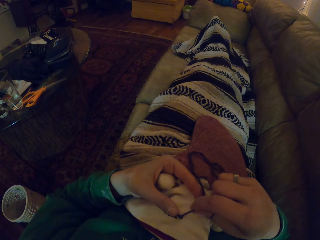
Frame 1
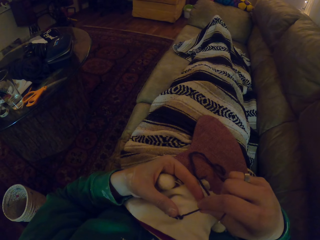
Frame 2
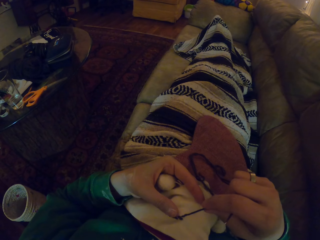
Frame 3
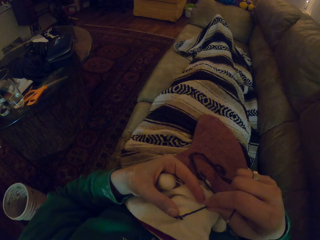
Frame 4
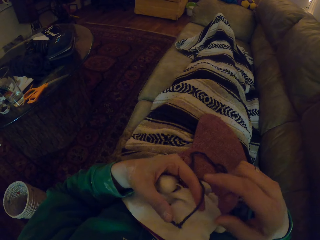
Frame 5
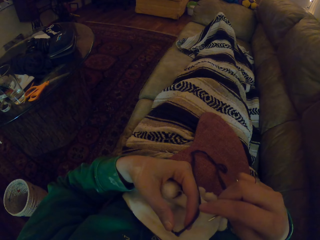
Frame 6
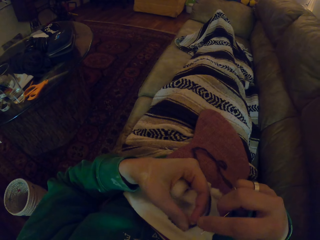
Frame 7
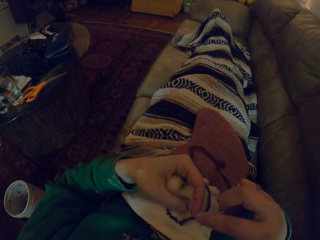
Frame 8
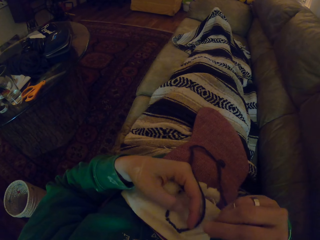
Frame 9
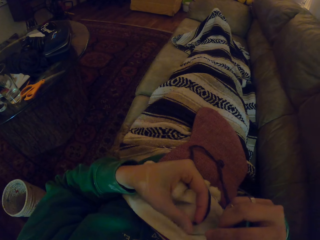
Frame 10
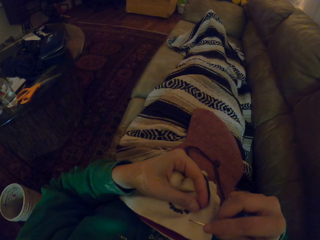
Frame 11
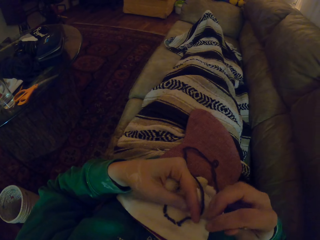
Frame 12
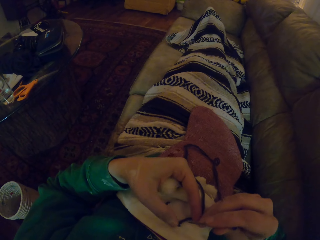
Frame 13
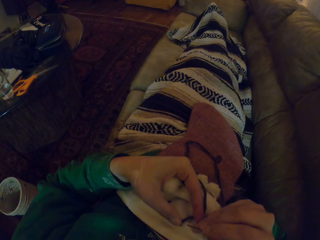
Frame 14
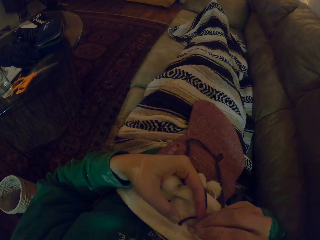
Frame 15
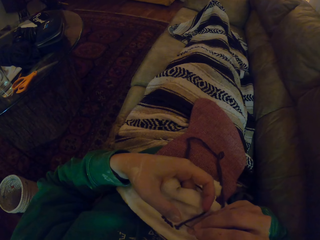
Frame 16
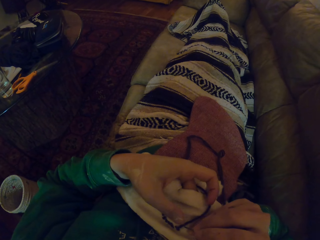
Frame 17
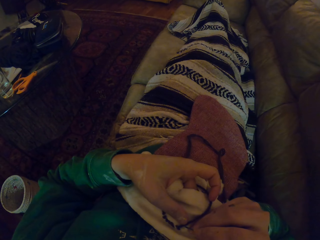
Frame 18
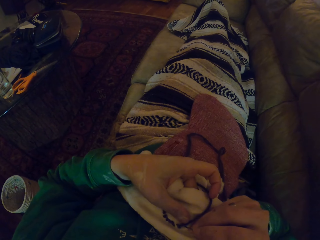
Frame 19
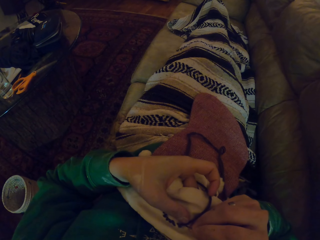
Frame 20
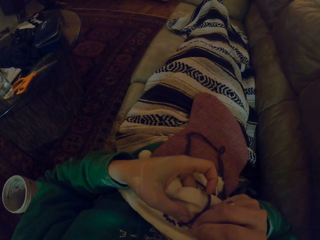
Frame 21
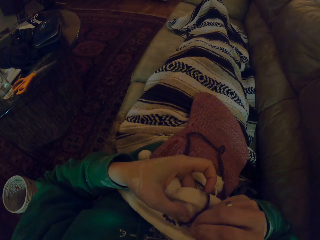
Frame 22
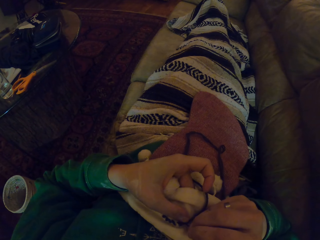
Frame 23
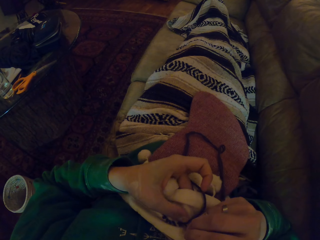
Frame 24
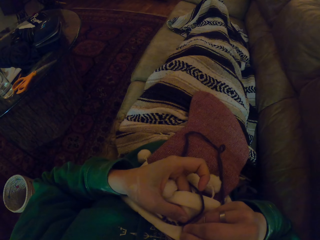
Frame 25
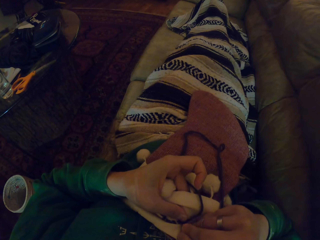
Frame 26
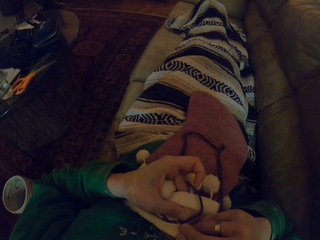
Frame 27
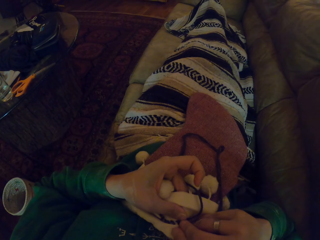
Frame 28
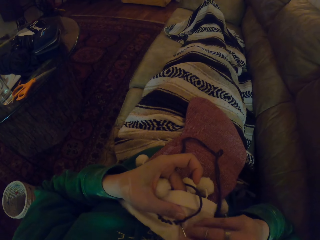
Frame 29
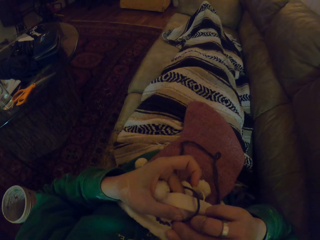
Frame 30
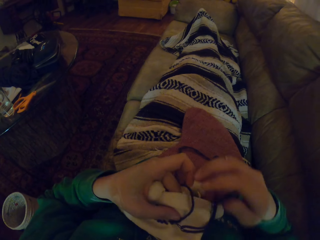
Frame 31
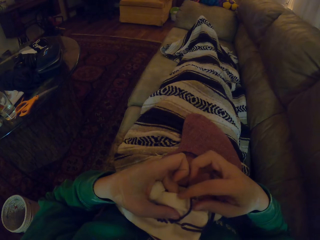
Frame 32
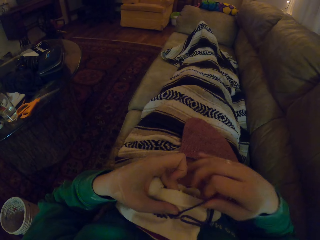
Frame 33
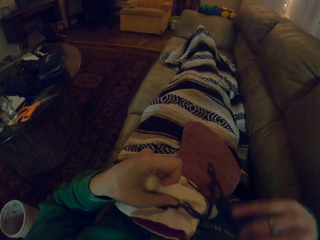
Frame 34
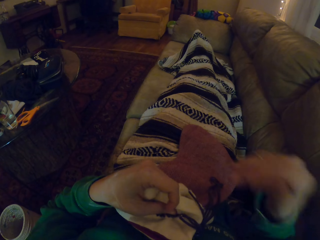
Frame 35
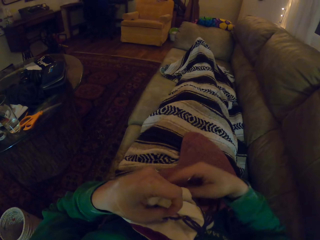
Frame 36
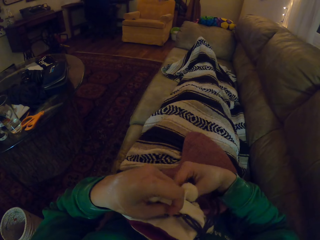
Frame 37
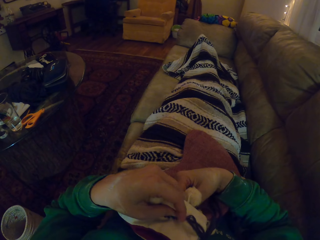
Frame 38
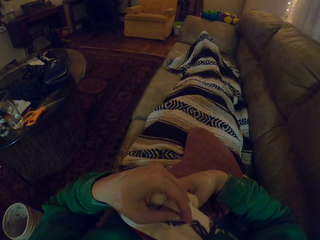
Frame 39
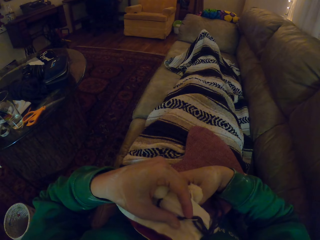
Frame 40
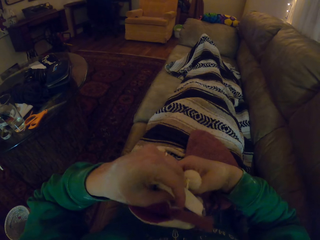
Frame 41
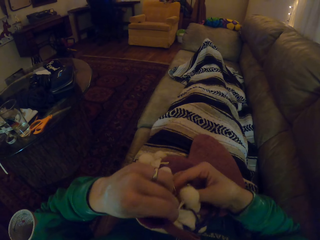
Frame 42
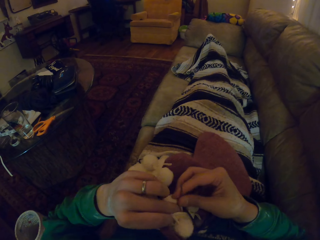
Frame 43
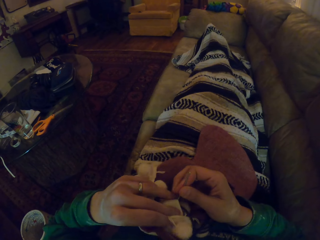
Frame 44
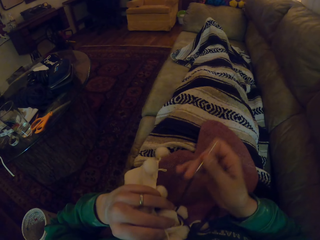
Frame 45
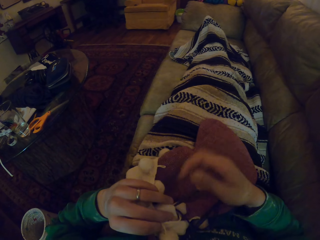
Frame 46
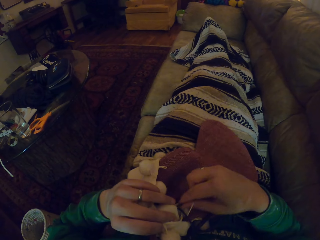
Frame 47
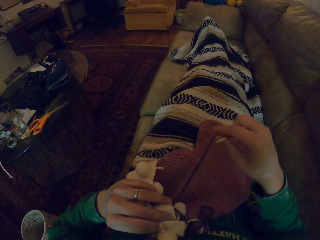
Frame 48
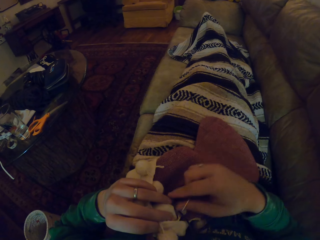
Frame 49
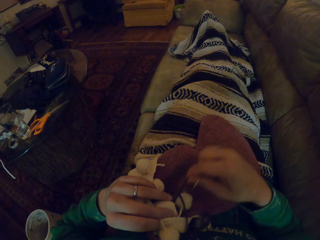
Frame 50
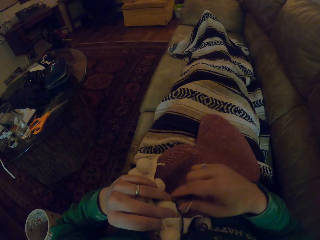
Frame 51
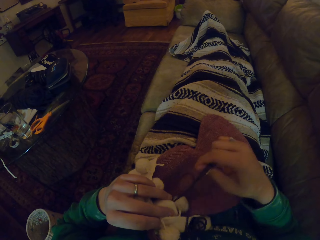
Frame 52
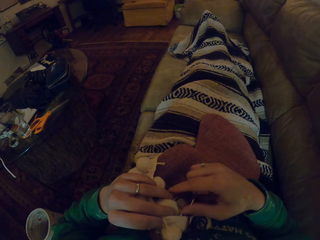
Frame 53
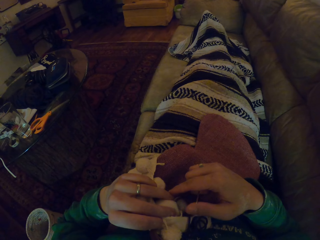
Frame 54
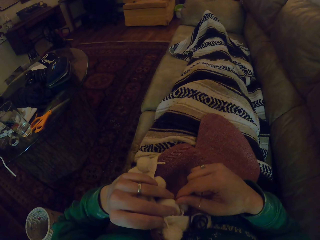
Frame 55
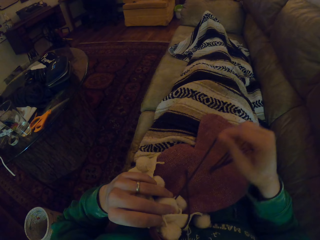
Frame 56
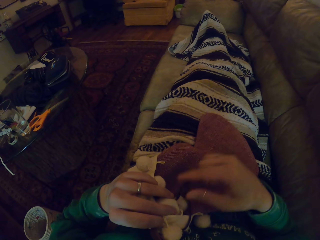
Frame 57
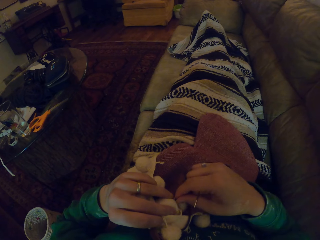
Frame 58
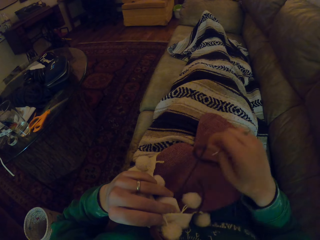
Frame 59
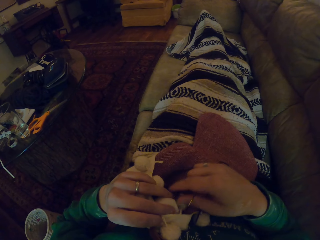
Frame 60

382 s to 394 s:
The camera wearer knits the marvin hat. They pull the yarn.

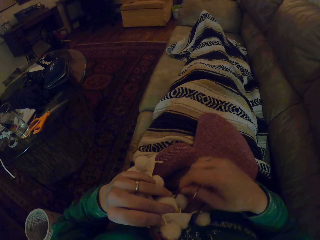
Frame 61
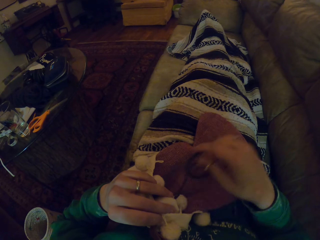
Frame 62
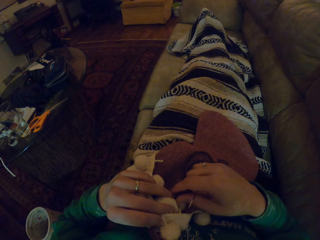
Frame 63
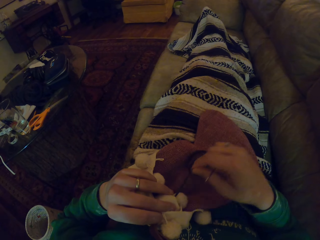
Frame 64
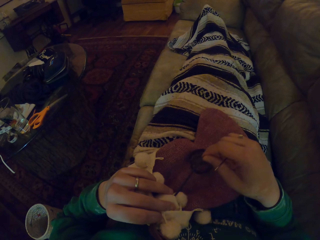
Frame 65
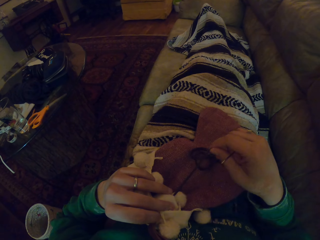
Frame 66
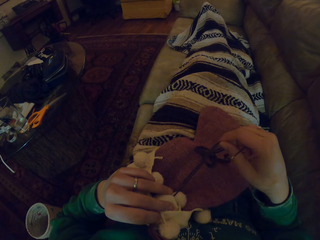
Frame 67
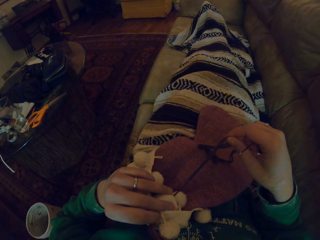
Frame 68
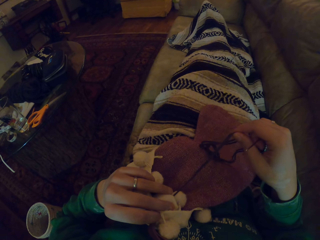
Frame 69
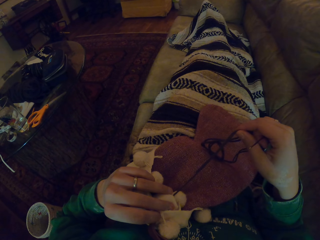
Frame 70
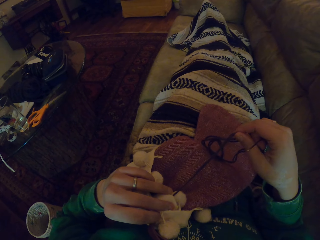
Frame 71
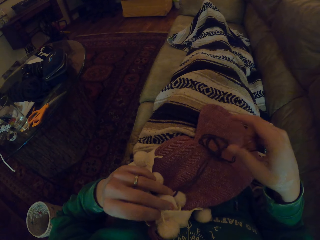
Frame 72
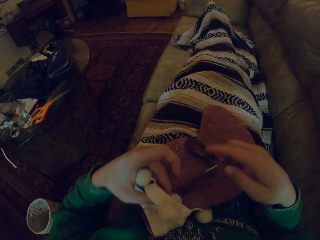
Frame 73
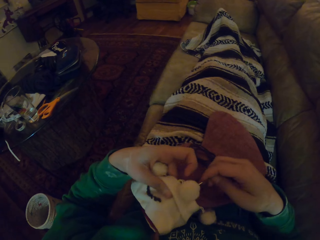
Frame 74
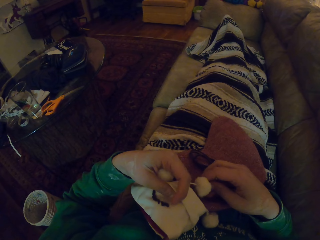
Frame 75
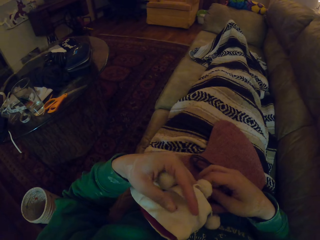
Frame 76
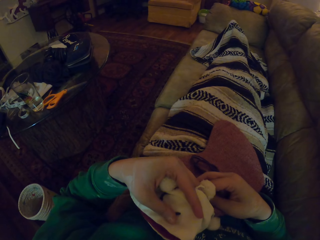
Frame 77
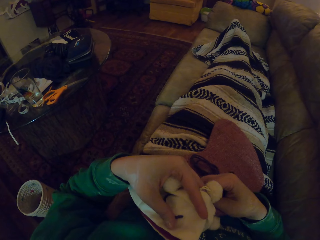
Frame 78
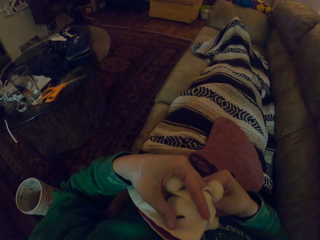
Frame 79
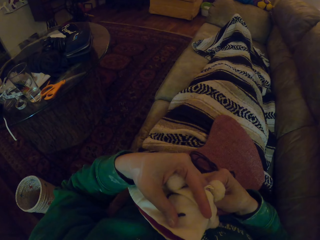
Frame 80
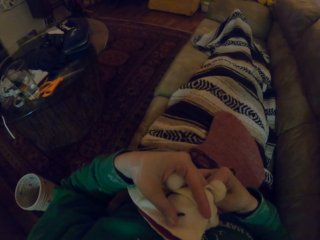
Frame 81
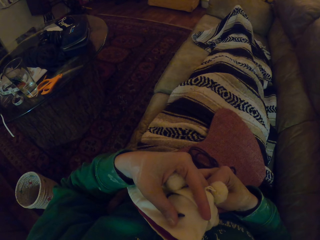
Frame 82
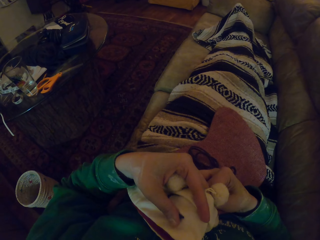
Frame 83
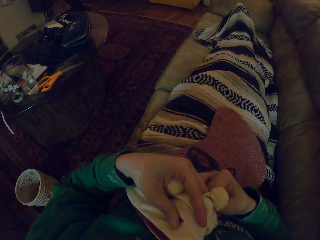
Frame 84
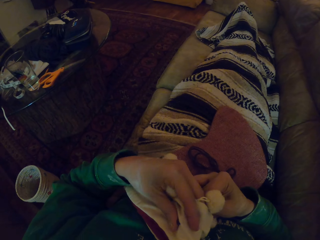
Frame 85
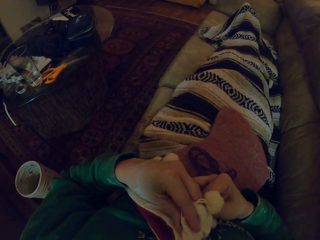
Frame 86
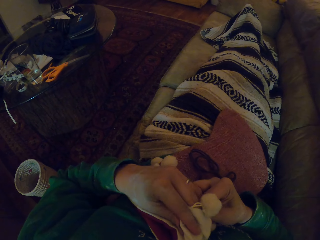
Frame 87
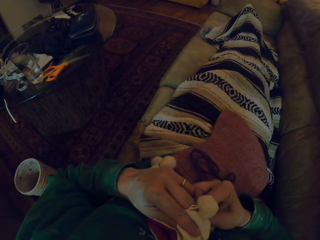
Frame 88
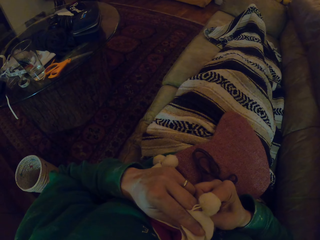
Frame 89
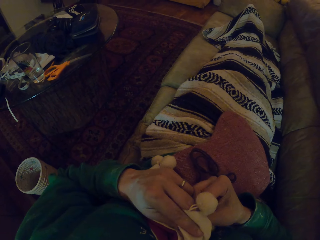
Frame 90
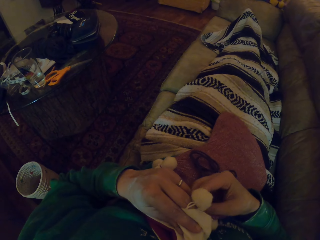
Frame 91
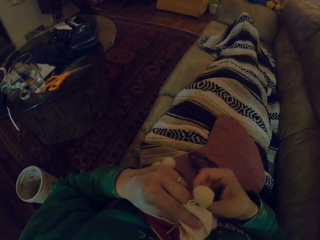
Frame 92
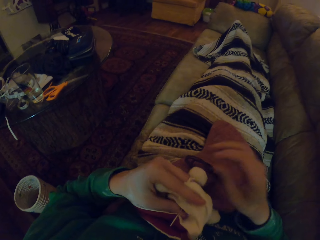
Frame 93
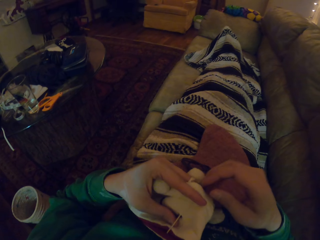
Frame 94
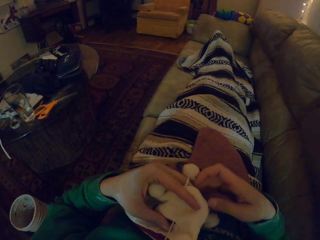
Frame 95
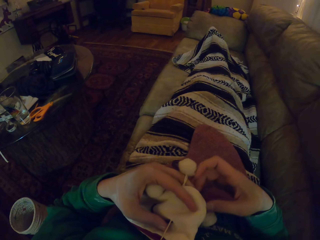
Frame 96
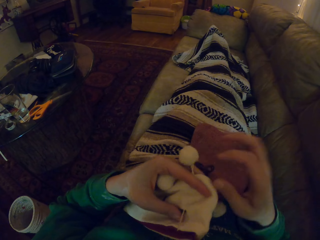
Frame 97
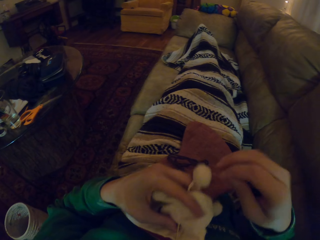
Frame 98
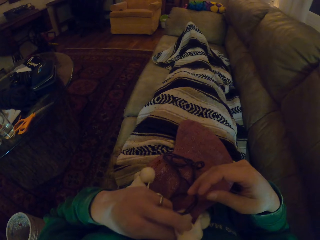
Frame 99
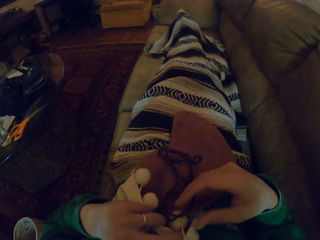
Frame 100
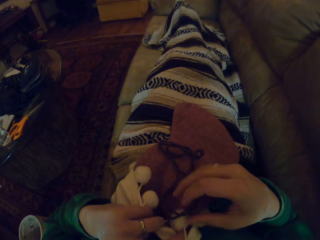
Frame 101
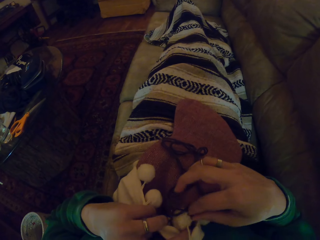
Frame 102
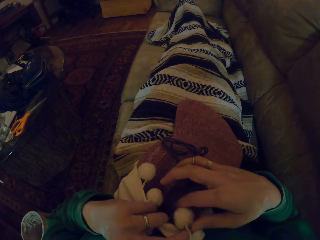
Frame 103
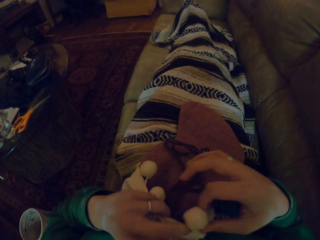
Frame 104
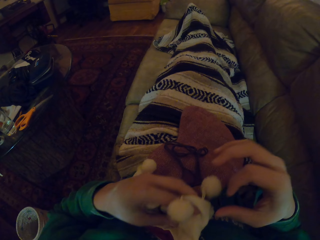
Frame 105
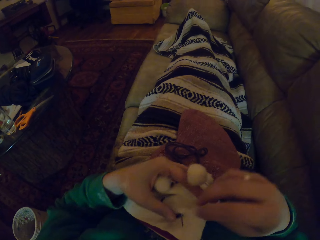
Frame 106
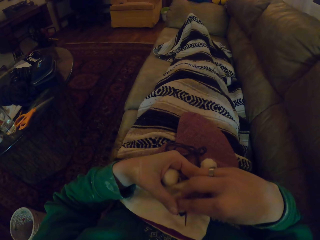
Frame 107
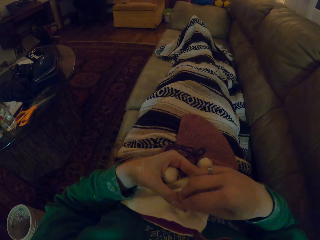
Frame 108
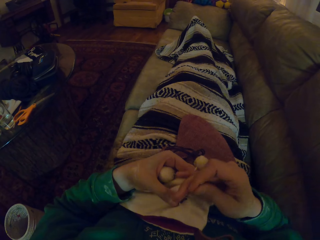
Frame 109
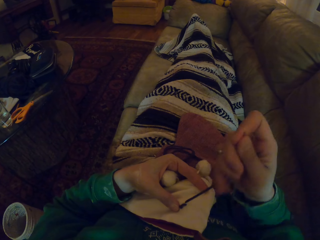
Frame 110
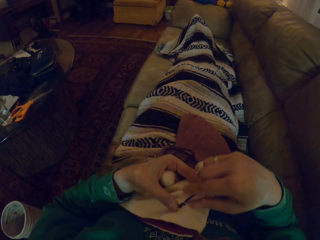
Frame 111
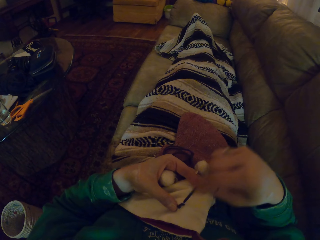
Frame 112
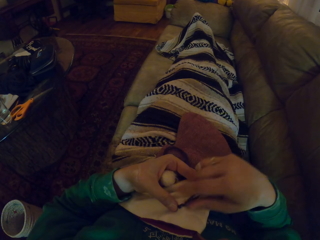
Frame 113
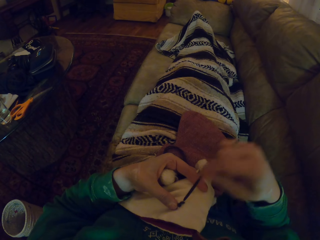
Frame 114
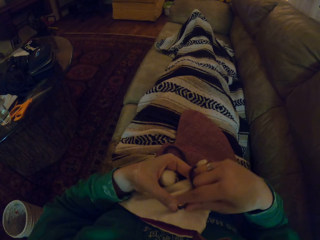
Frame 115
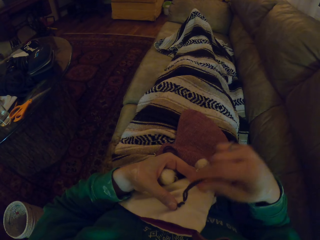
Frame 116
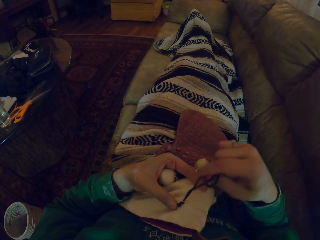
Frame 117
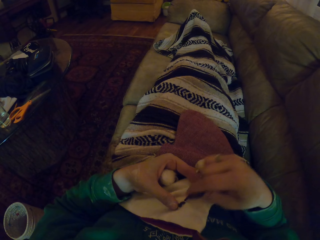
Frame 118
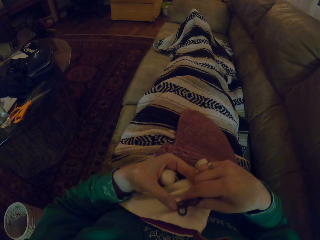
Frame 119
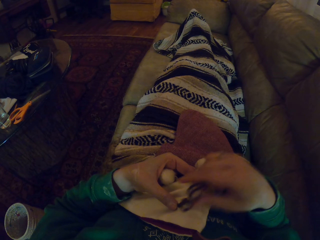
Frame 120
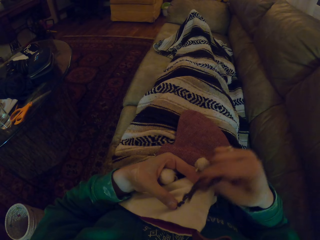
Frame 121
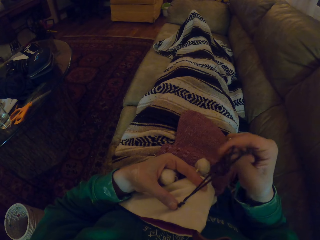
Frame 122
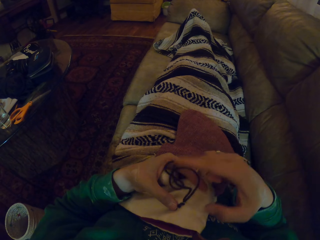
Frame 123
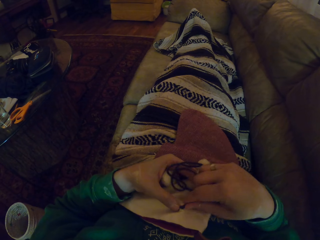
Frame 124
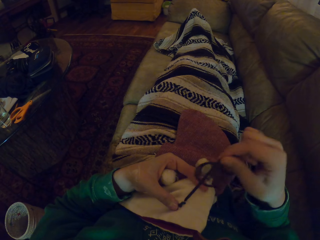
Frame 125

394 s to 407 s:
The camera wearer knits the marvin hat. They turn the marvin hat and pull the yarn.
